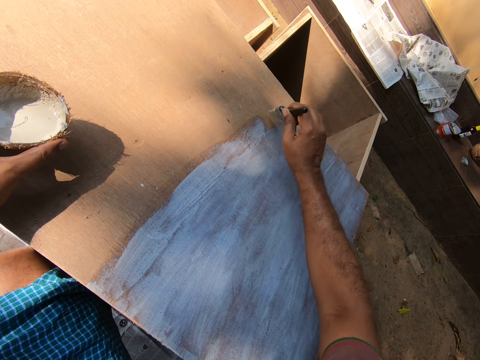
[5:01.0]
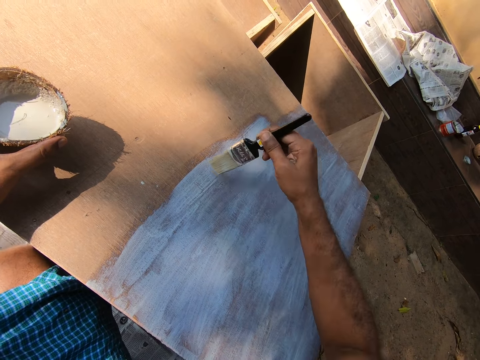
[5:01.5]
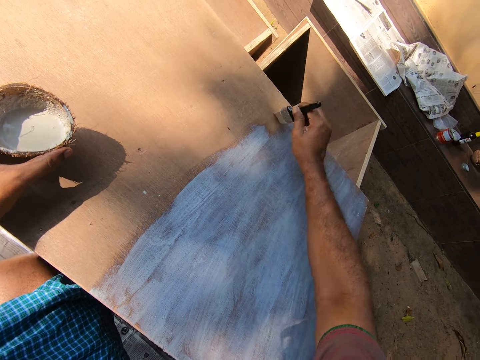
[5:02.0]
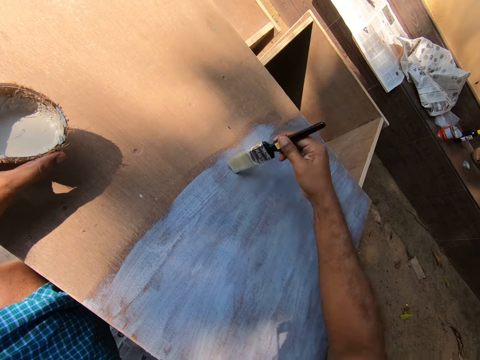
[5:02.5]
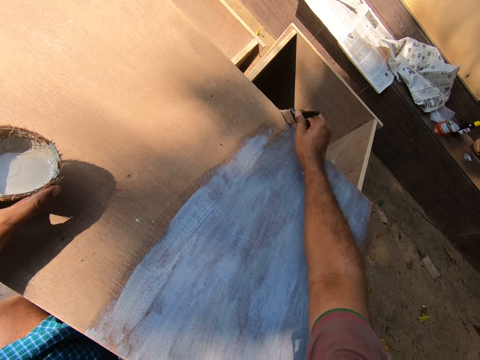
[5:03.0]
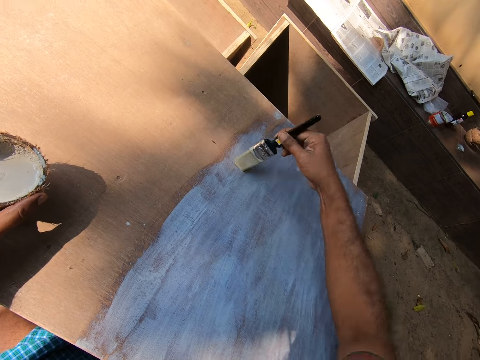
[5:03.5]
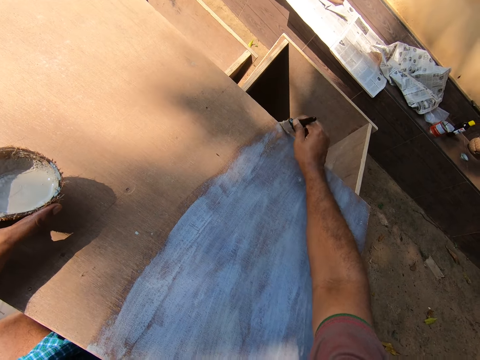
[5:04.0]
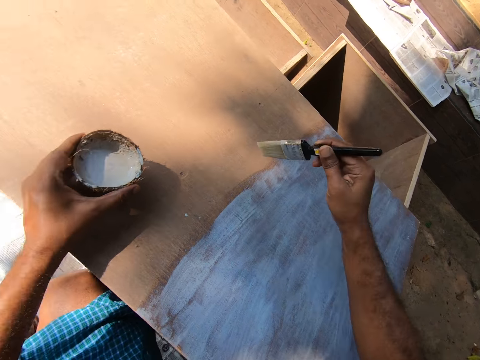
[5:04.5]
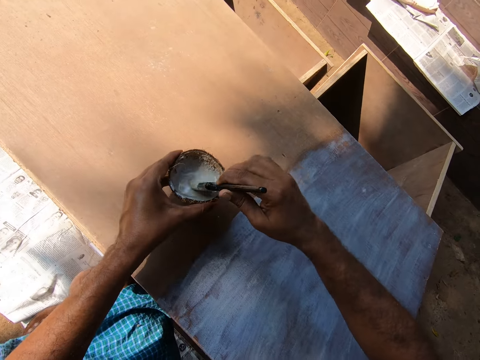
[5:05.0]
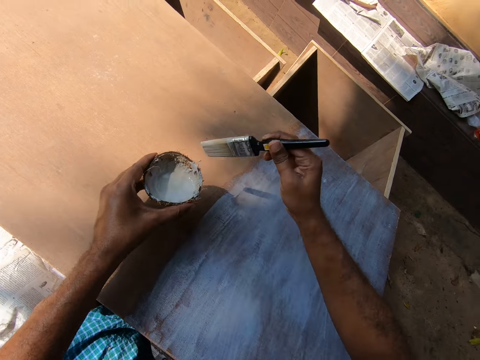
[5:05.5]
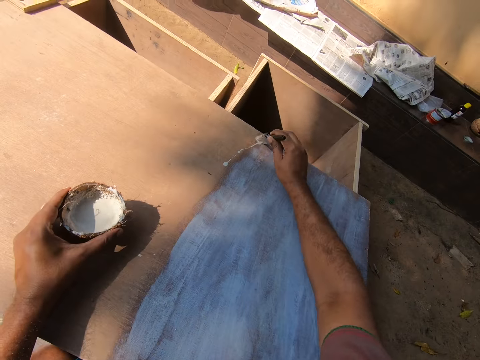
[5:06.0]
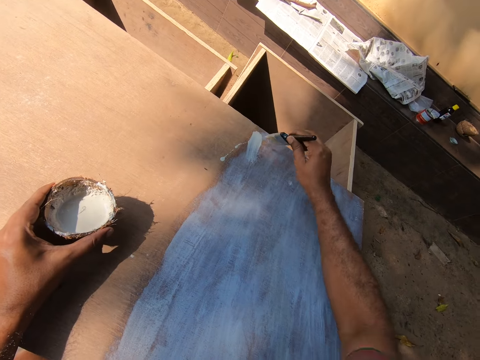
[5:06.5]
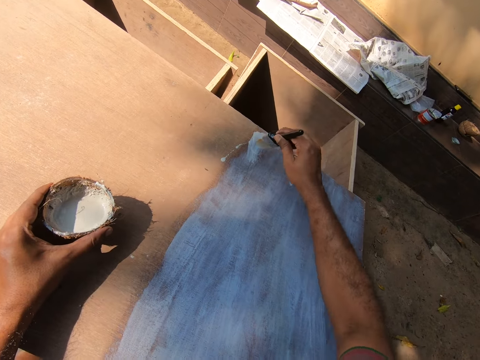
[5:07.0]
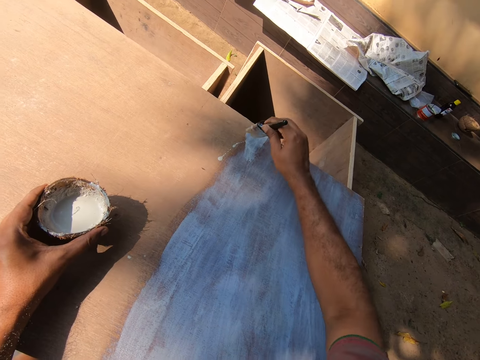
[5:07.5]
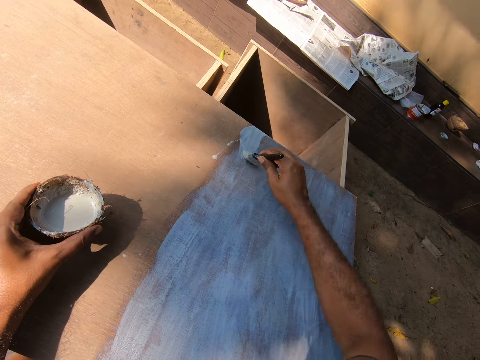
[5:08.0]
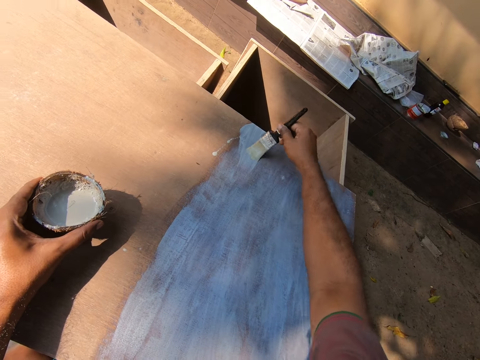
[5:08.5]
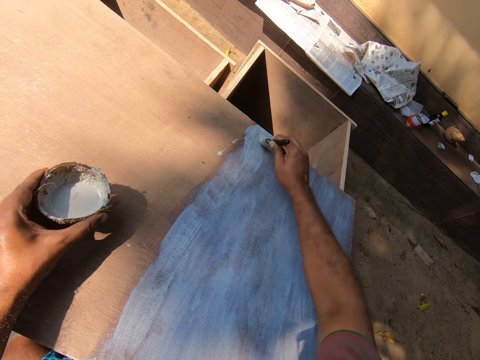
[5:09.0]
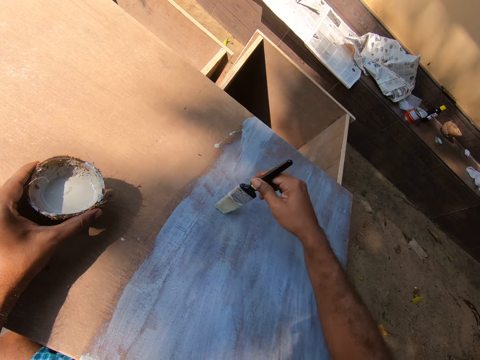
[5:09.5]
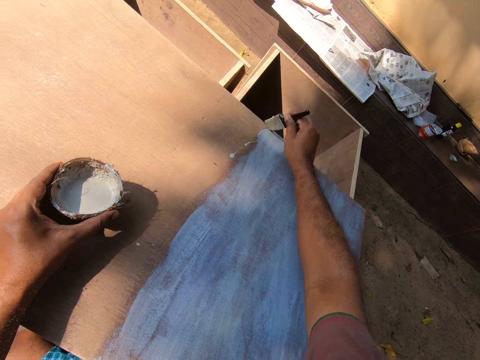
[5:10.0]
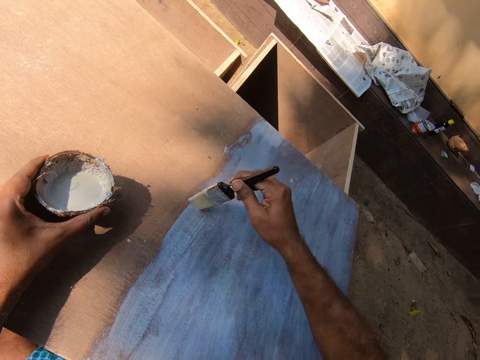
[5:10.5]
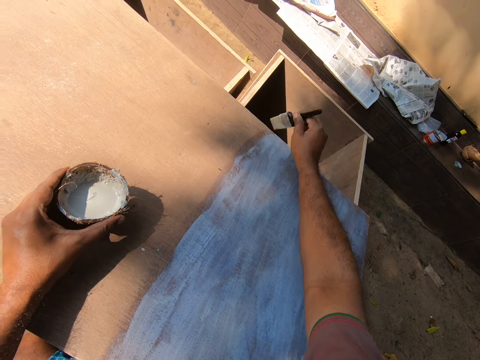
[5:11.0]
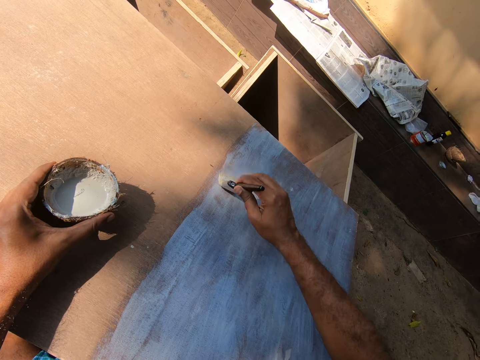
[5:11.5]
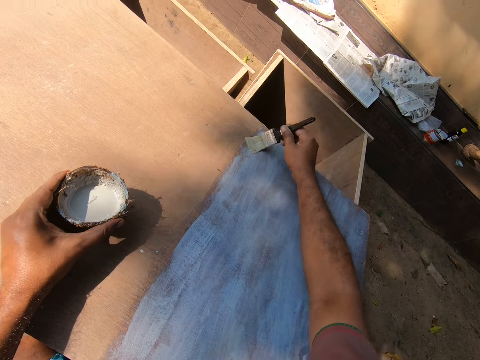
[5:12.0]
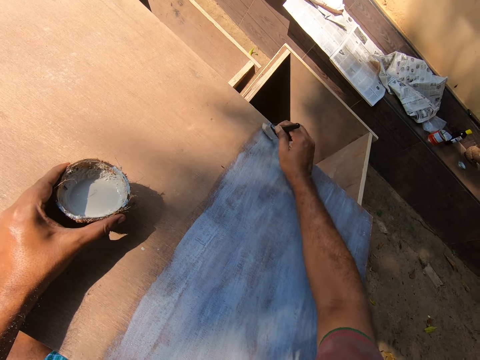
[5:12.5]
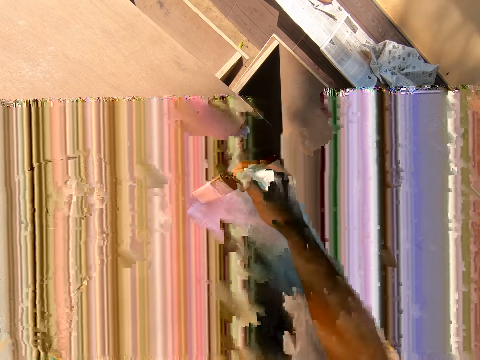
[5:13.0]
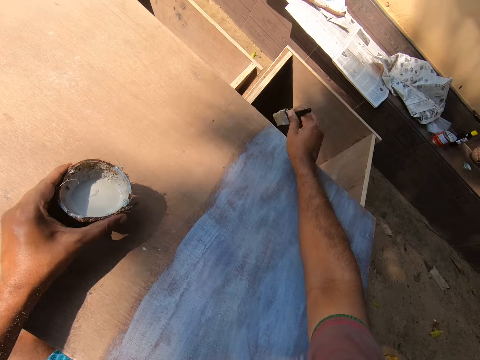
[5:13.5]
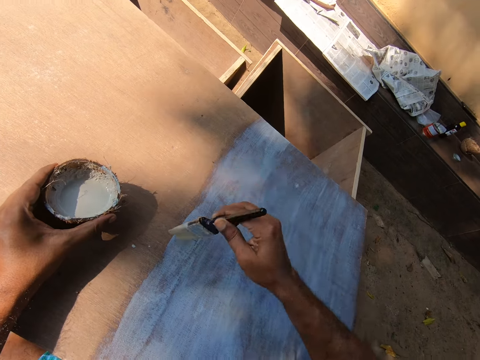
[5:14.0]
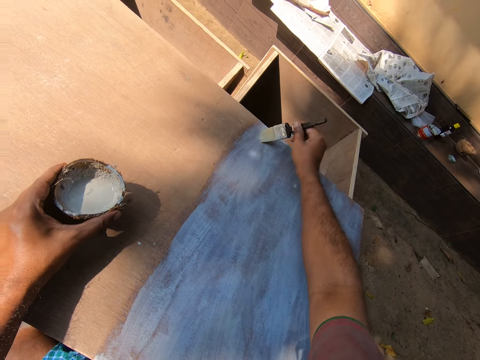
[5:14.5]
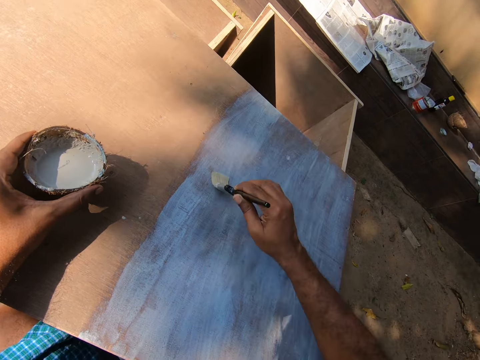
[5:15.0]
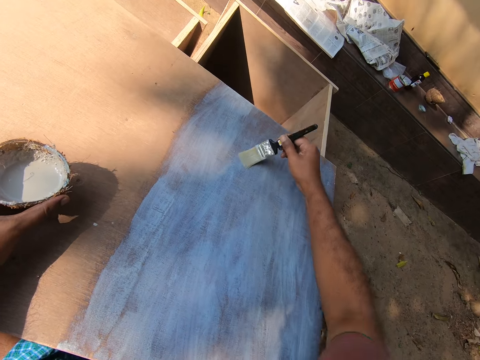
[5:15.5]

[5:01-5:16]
The camera wearer dips the paint brush in the paint. They paint the topmost part of the drawer with the paint brush.

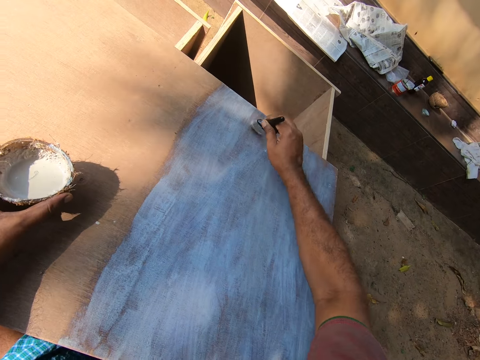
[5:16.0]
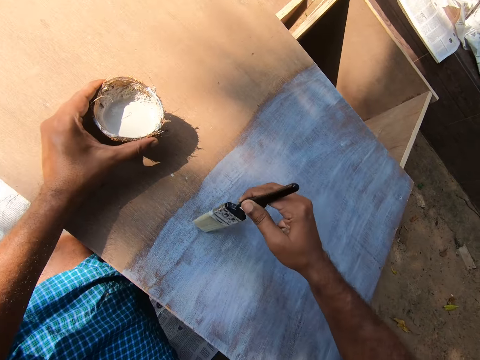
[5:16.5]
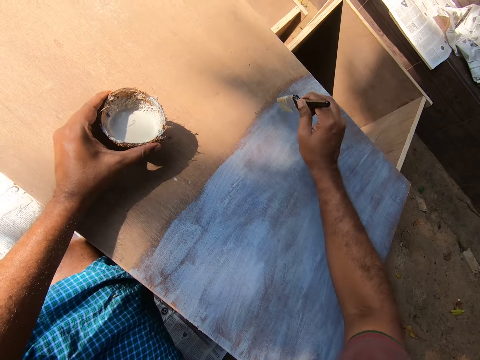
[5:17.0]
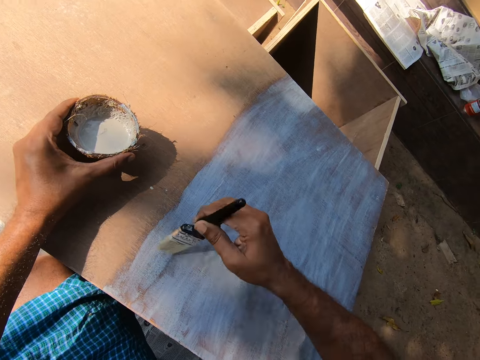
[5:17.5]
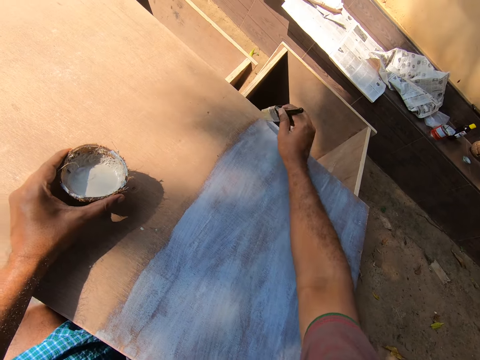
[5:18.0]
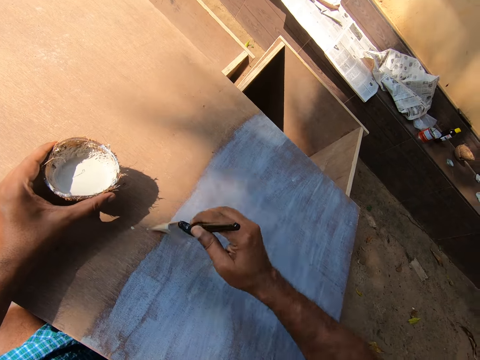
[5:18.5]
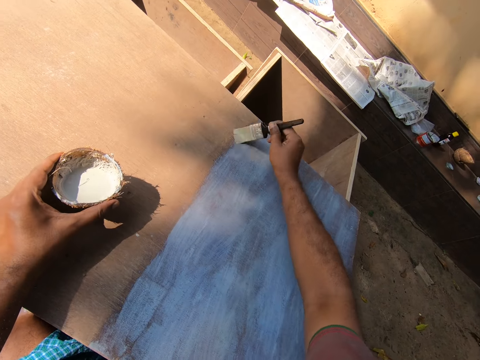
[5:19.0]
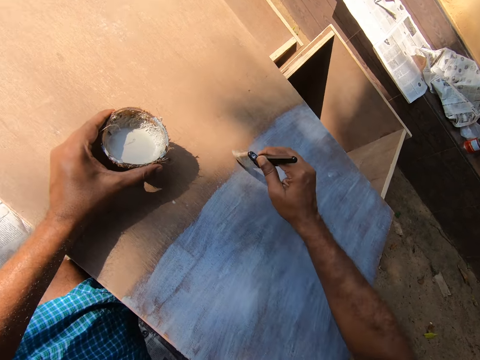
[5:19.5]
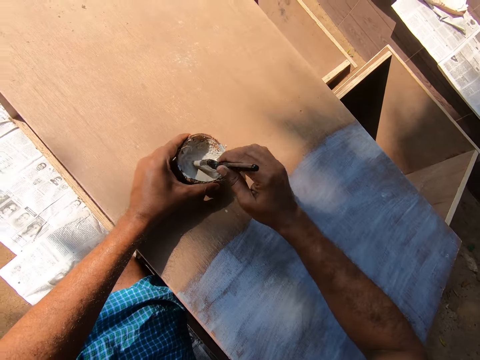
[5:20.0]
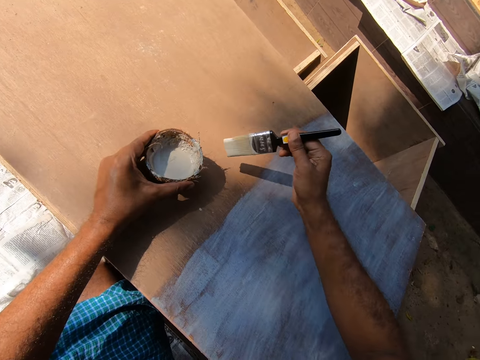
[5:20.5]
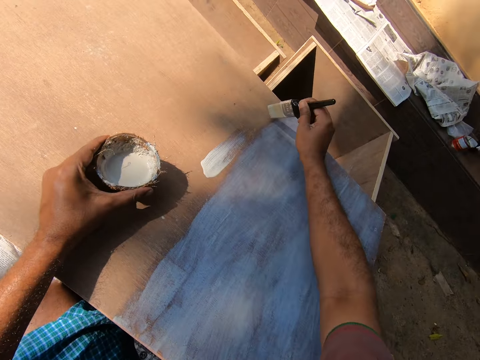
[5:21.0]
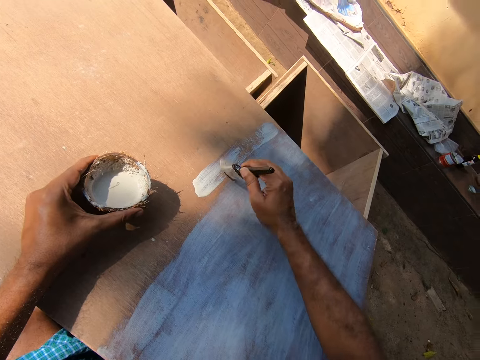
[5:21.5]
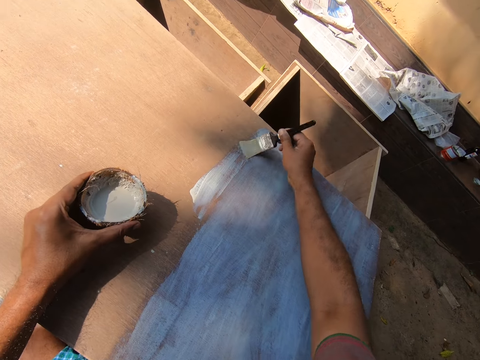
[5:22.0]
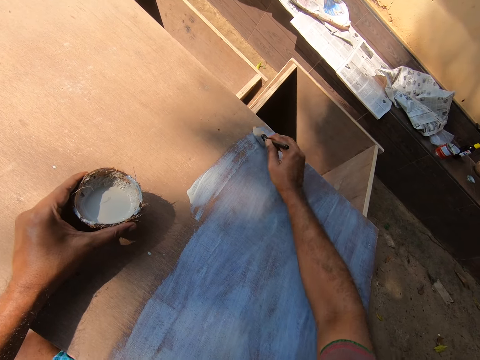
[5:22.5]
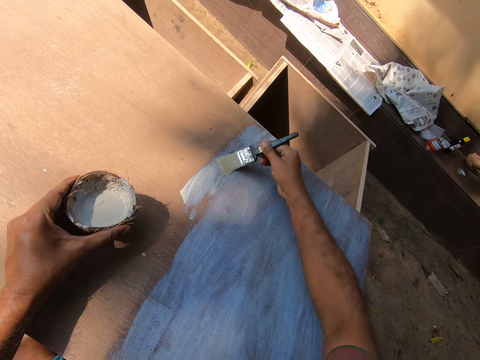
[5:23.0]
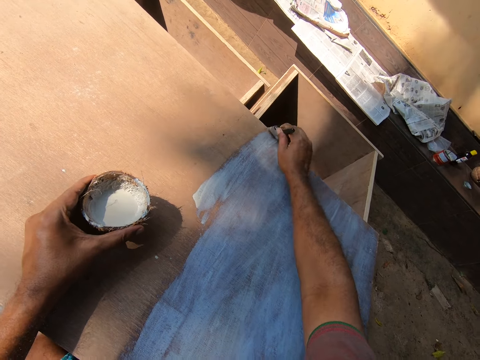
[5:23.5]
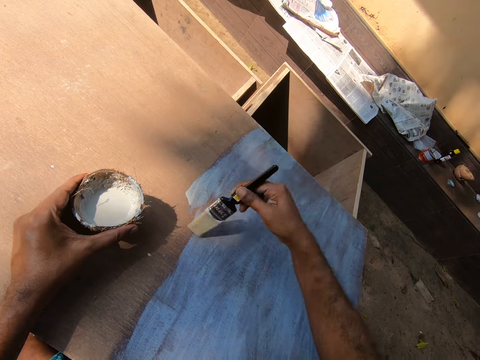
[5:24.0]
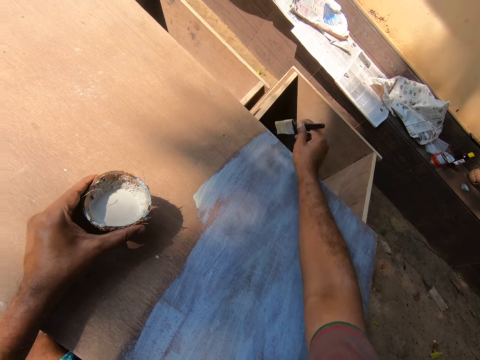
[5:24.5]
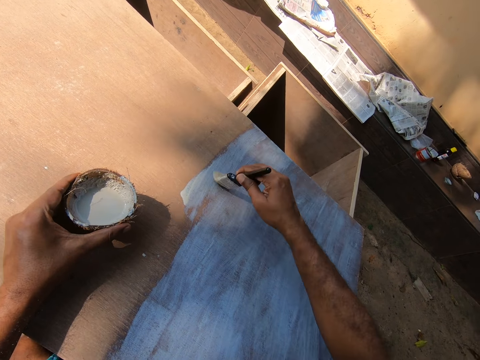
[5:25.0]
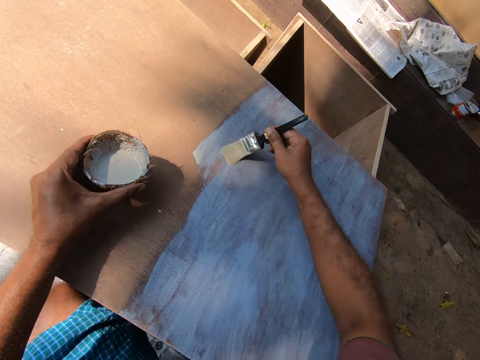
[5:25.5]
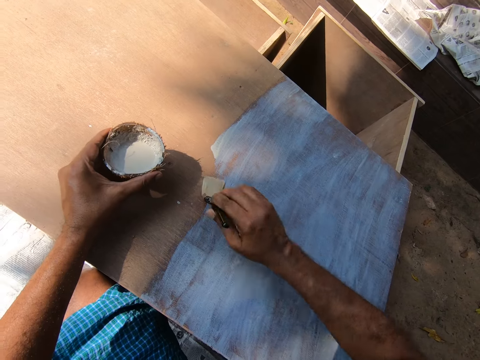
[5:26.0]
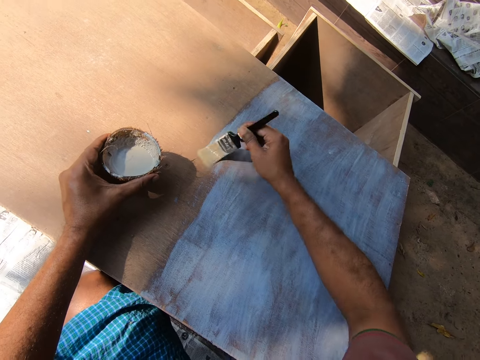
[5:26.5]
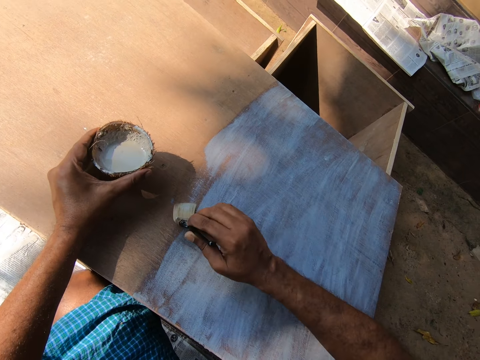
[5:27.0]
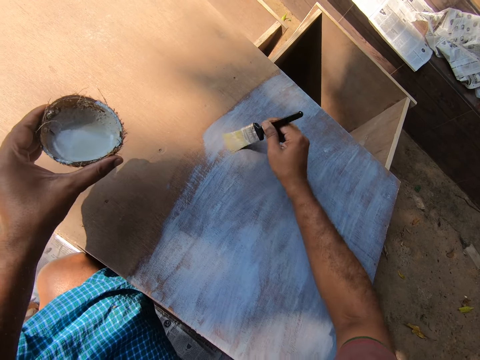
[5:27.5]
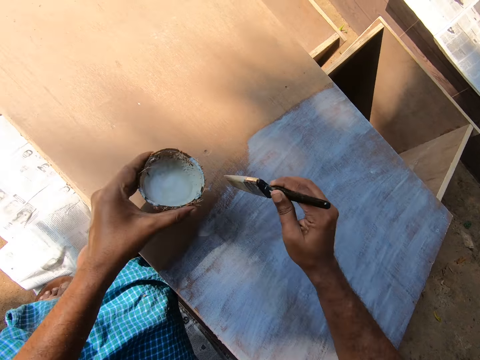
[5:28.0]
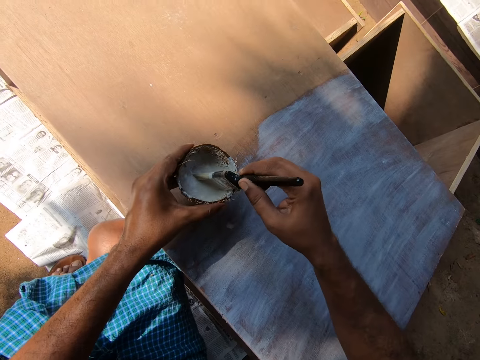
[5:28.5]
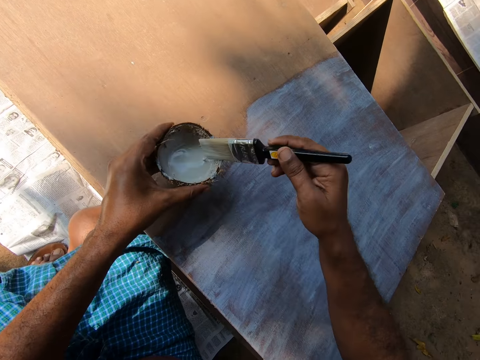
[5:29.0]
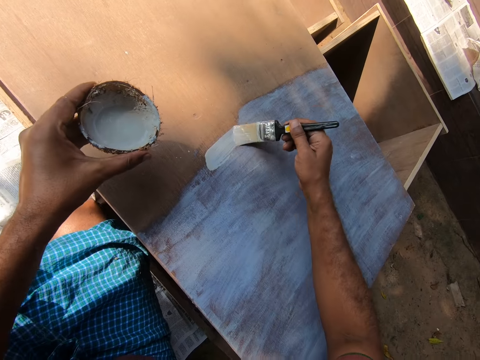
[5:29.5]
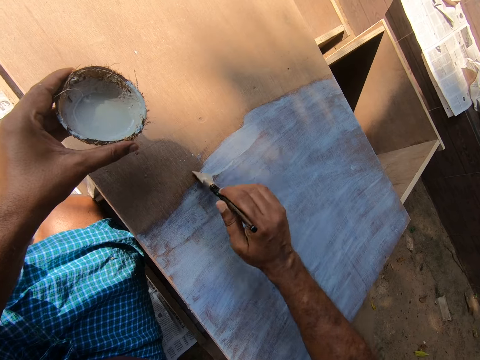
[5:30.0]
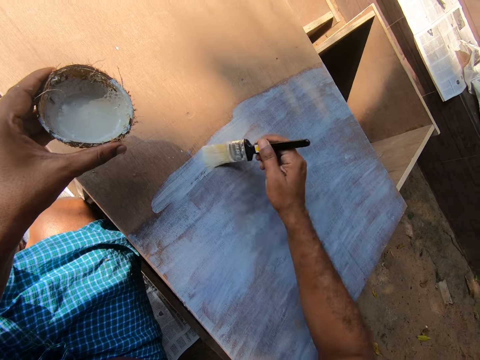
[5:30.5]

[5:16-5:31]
The camera wearer dips the paint brush in the paint. They paint the topmost part of the drawer with the paint brush. They dip the paint brush in the paint. They paint the topmost part of the drawer with the paint brush.
